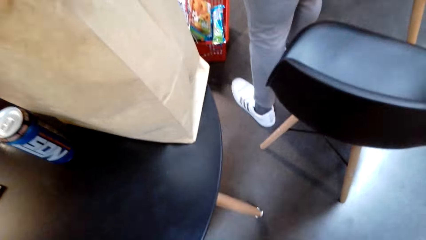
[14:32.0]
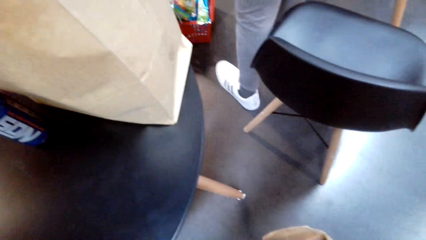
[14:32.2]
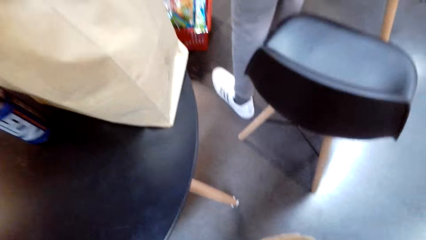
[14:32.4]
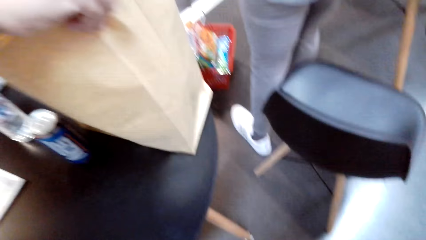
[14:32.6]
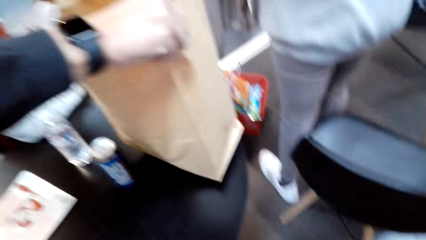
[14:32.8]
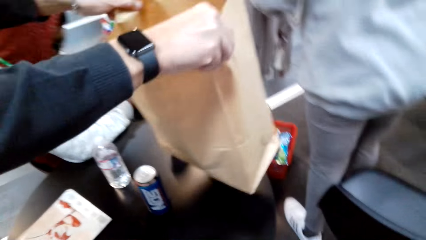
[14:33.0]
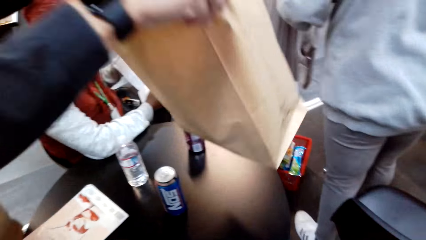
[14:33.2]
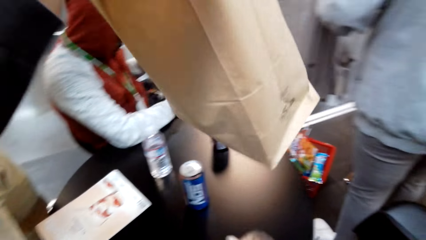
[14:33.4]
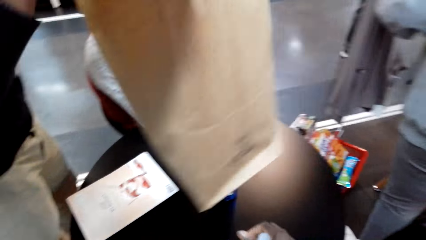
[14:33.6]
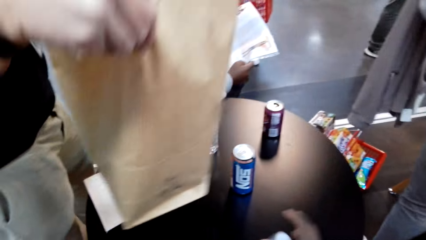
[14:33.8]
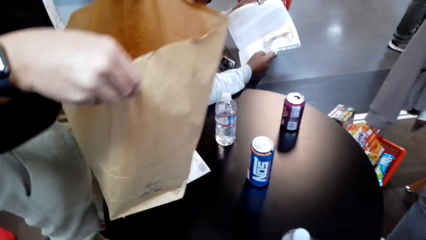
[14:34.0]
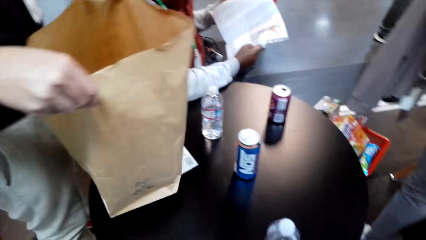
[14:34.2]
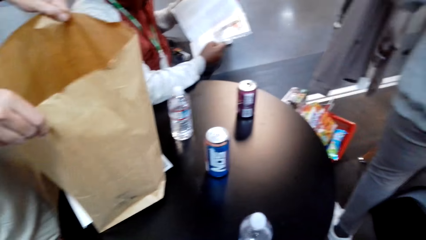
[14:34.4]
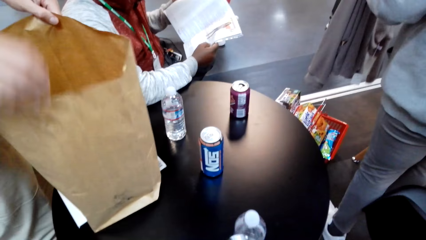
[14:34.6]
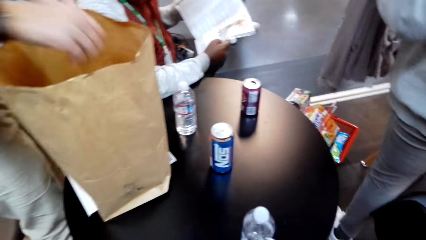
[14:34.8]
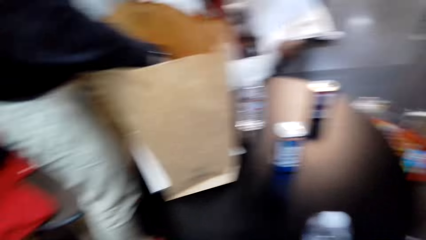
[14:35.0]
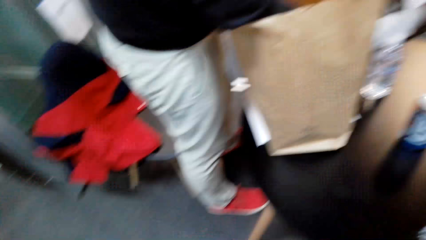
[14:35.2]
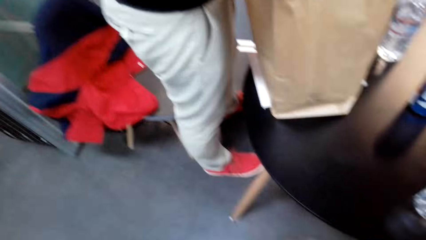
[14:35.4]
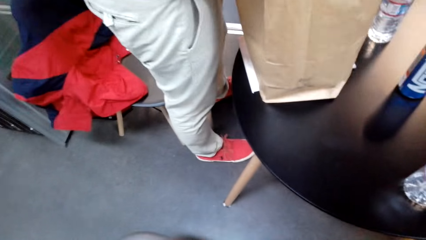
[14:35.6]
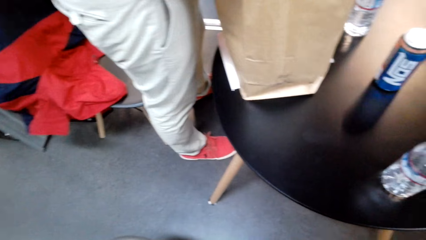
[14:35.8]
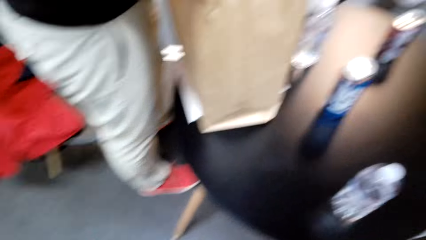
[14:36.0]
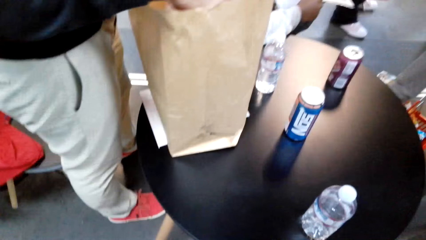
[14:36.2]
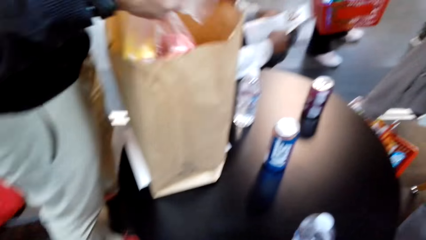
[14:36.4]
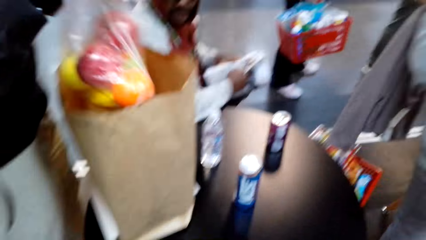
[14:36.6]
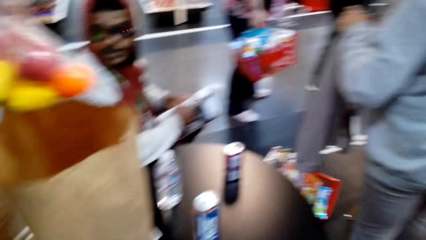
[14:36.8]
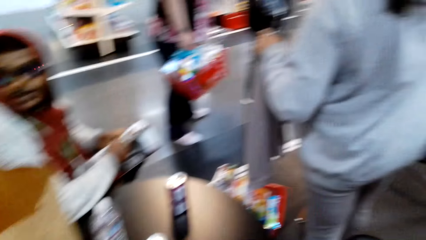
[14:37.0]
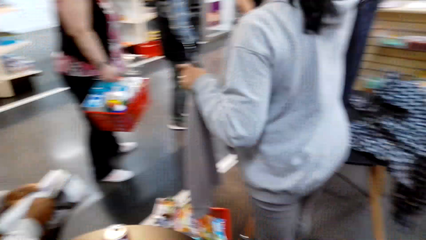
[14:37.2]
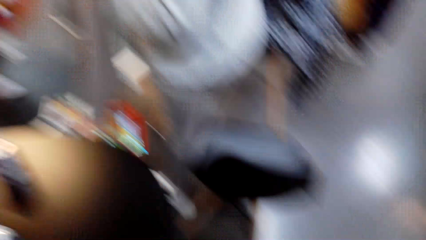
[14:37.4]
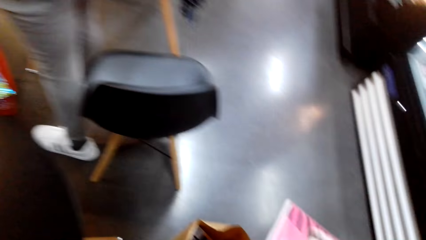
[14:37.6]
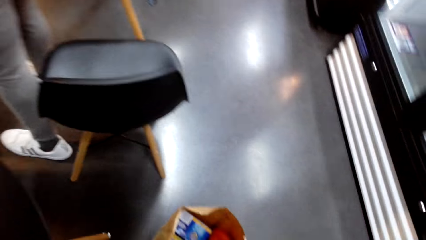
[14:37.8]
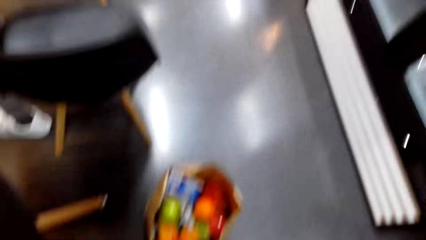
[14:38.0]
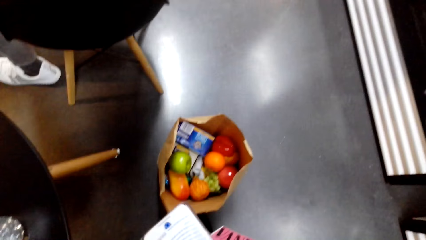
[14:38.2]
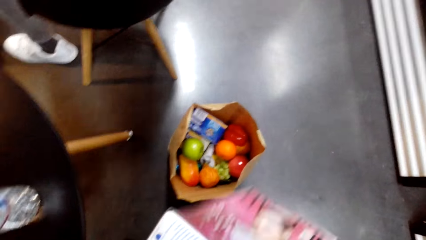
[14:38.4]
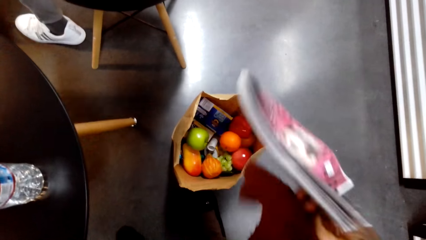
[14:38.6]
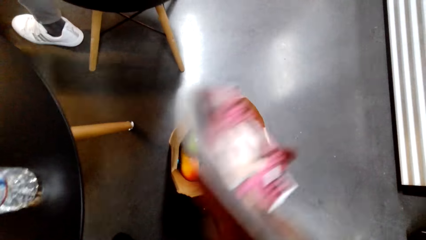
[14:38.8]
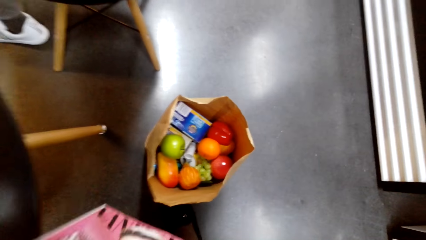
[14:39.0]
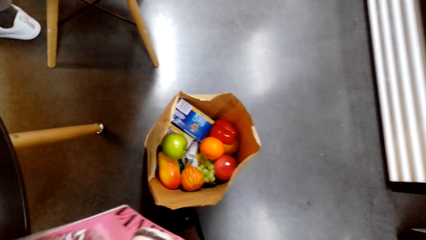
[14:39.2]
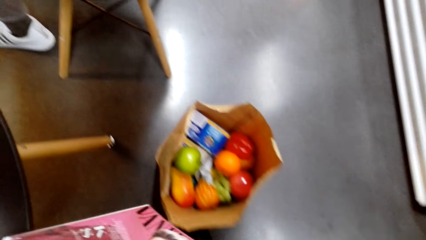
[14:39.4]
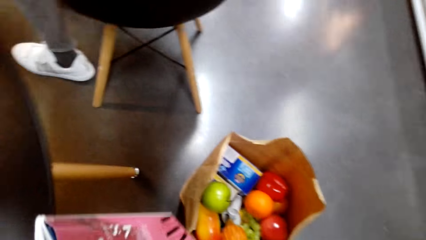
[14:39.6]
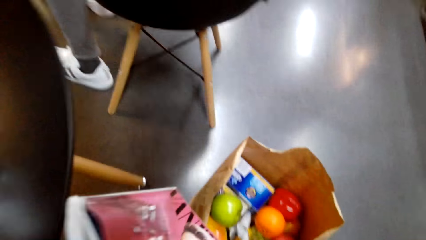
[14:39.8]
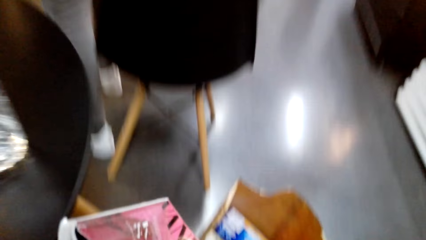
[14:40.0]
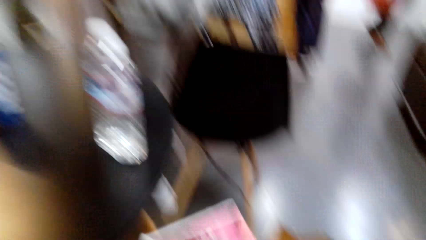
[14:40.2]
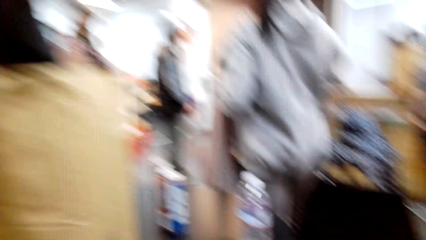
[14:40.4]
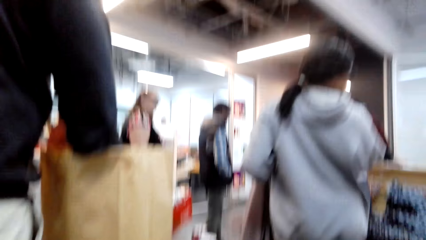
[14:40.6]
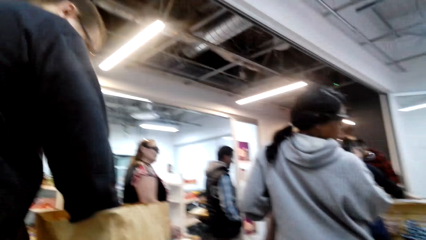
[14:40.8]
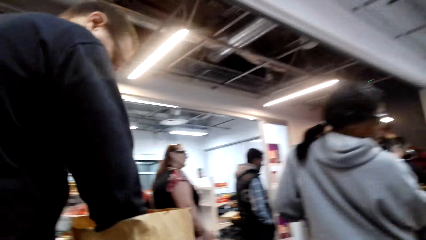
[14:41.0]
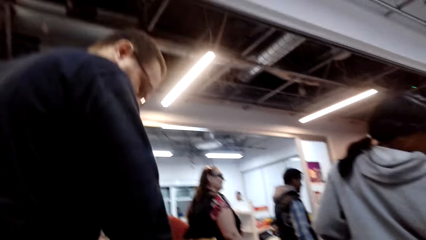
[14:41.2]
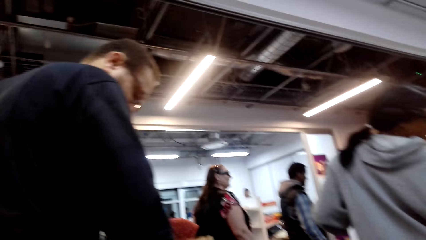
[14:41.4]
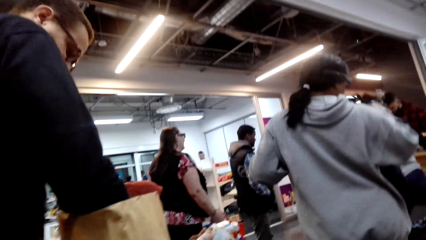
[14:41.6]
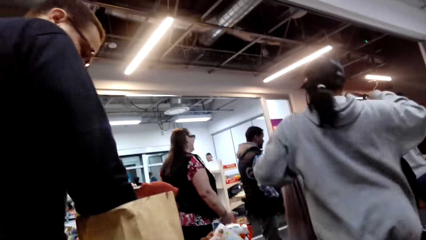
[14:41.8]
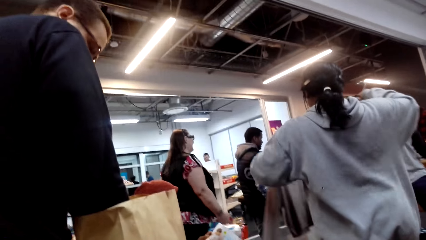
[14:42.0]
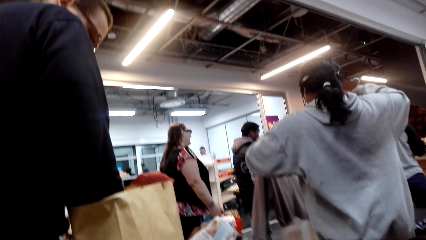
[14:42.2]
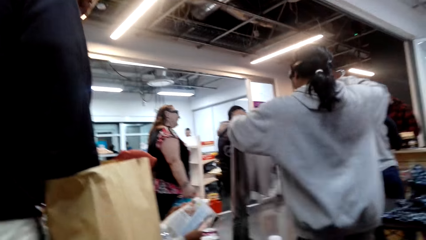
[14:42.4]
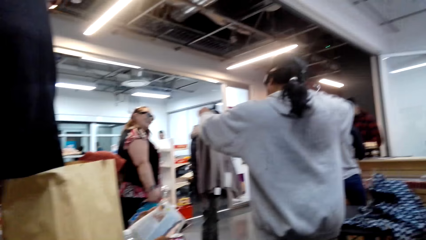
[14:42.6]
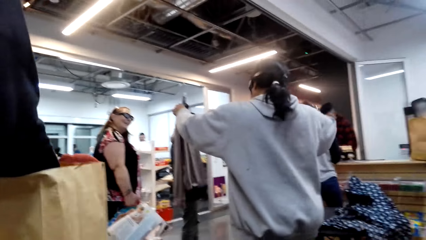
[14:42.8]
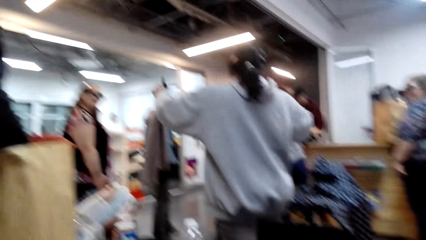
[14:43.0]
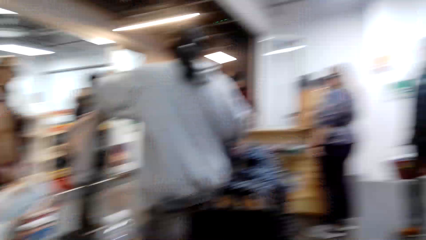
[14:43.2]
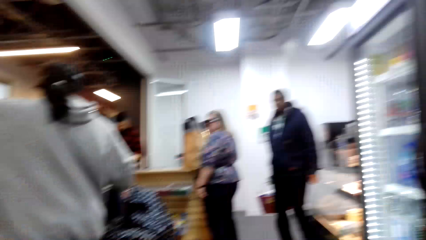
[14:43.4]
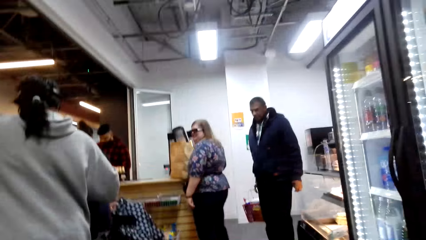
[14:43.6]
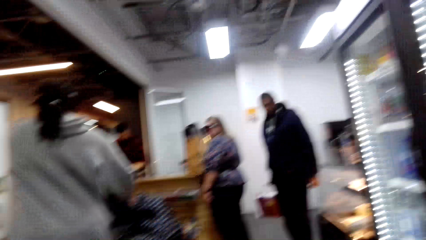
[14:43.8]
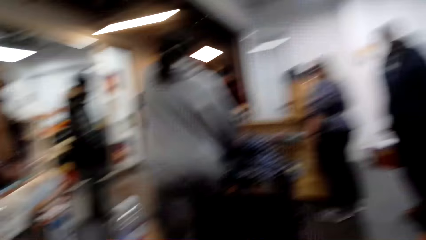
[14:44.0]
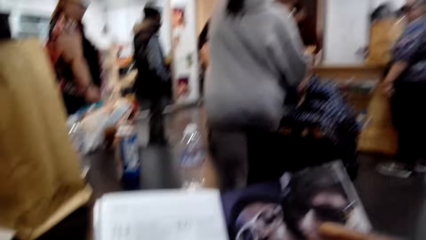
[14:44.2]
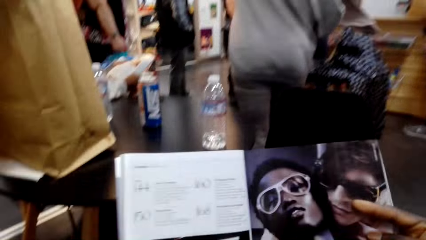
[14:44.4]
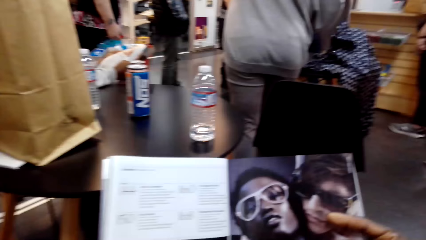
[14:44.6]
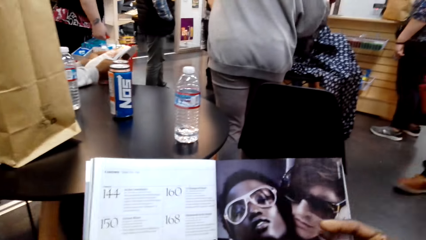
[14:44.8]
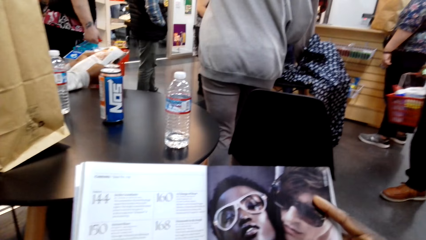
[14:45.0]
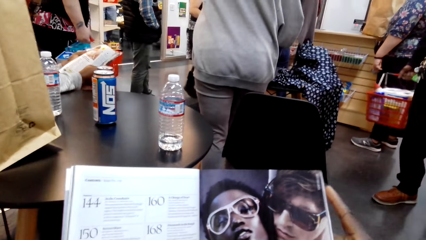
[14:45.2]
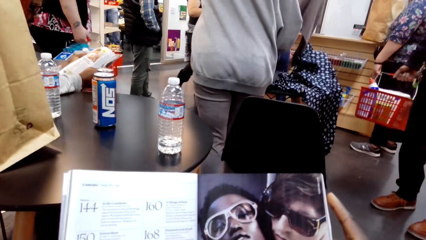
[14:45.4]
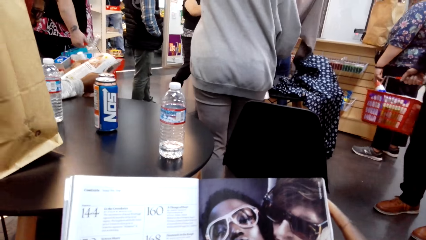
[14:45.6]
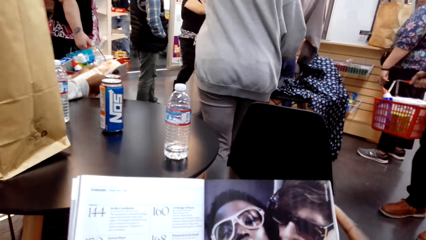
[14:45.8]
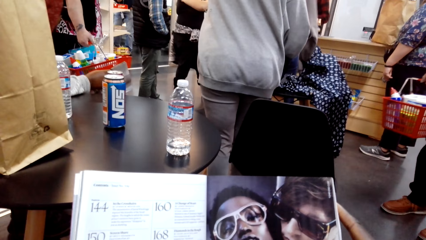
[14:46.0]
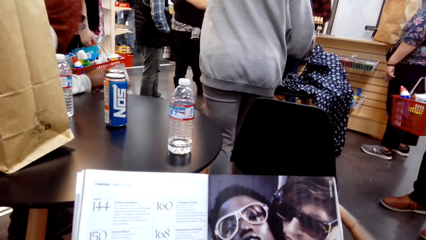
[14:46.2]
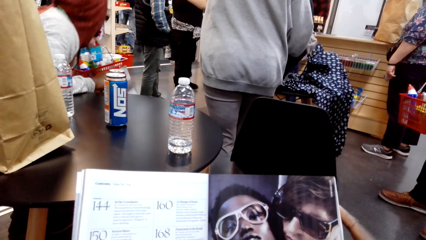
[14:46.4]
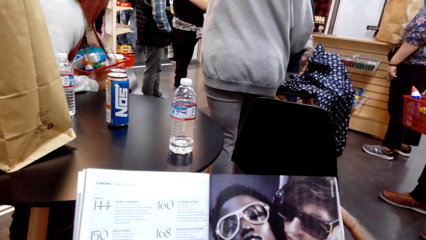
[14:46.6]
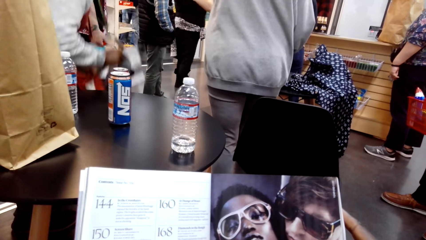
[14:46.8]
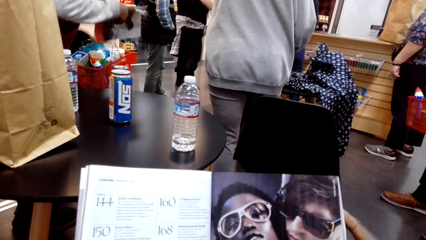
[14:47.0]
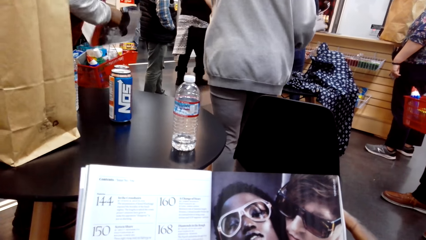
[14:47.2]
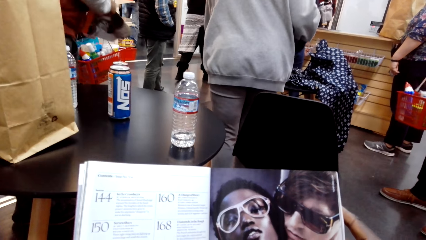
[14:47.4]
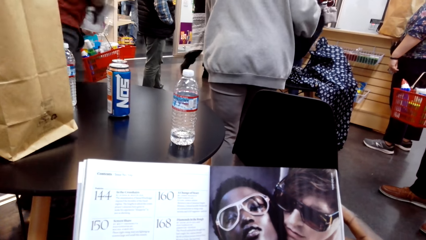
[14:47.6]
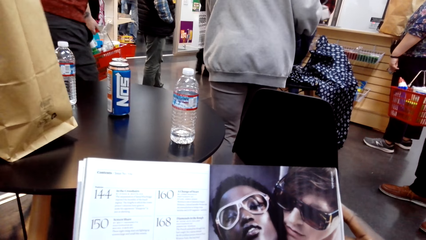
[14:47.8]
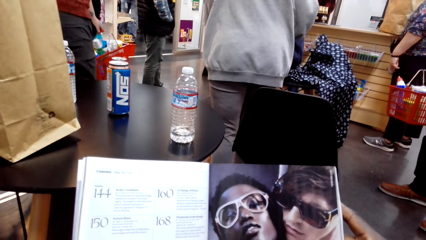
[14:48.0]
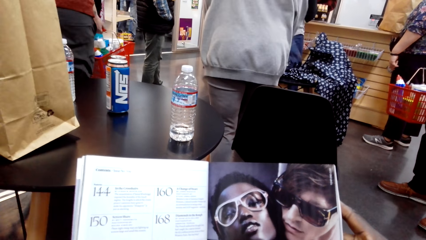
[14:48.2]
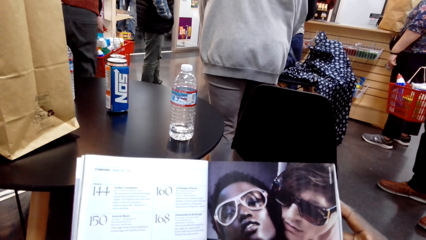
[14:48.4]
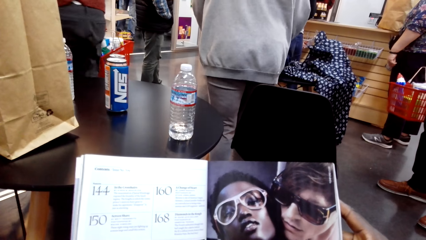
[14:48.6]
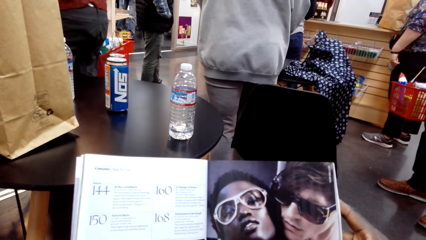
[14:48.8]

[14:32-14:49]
The camera wearer puts the paper on the floor. A man lifts the brown bag. The camera wearer looks around. The man picks up a polythene bag. The camera wearer looks around. They open a magazine. They lift the magazine. They look around. The man looks inside the brown bag. The camera wearer looks around. They read the magazine.
